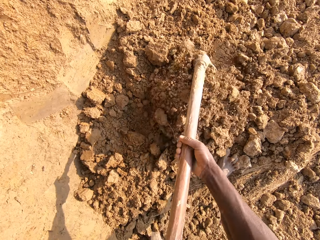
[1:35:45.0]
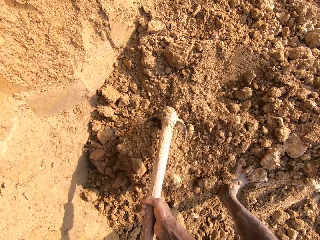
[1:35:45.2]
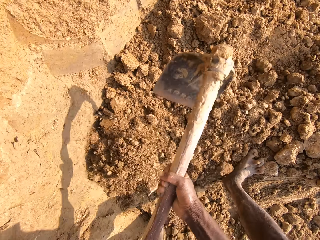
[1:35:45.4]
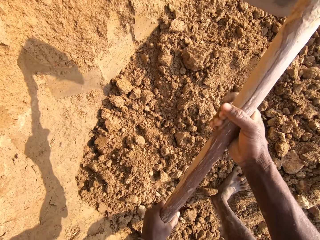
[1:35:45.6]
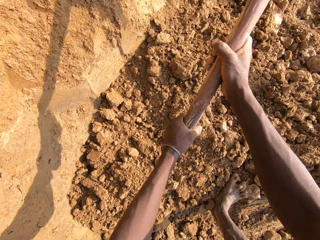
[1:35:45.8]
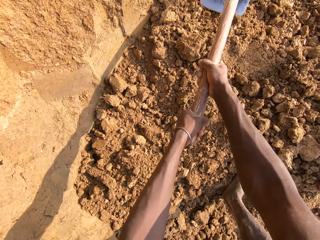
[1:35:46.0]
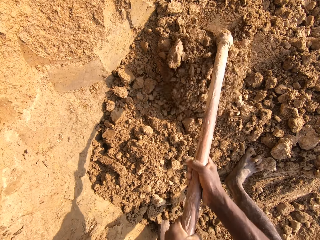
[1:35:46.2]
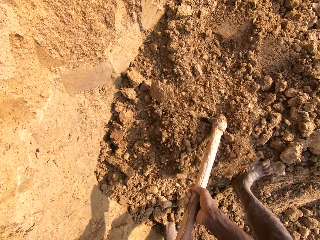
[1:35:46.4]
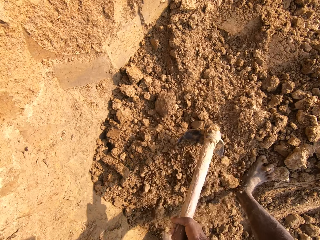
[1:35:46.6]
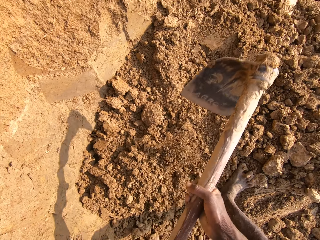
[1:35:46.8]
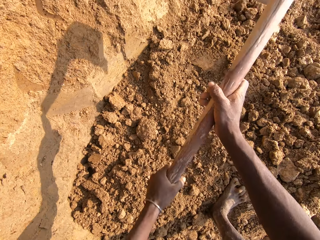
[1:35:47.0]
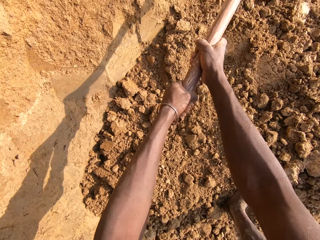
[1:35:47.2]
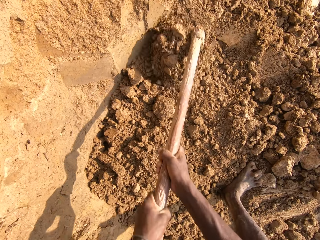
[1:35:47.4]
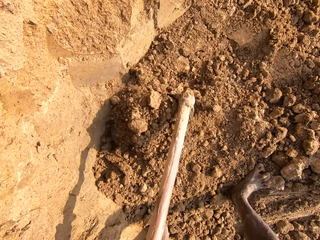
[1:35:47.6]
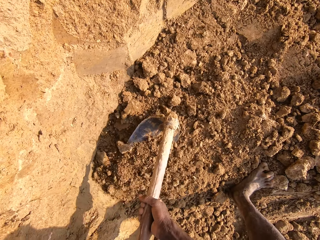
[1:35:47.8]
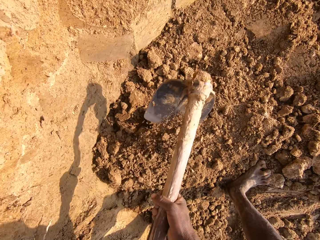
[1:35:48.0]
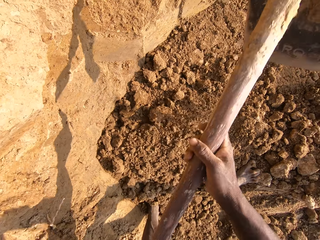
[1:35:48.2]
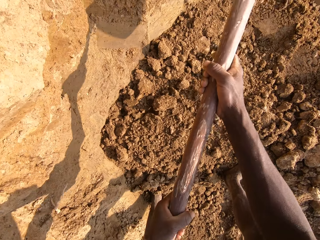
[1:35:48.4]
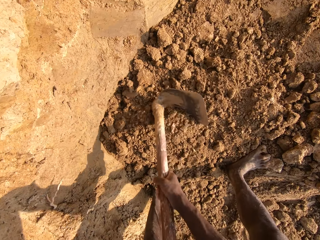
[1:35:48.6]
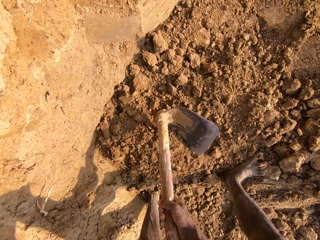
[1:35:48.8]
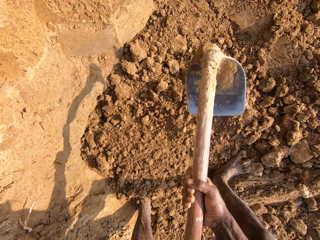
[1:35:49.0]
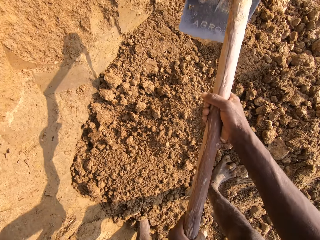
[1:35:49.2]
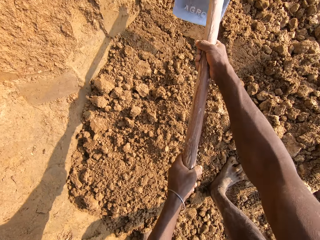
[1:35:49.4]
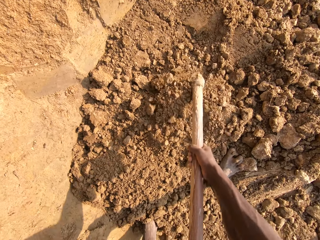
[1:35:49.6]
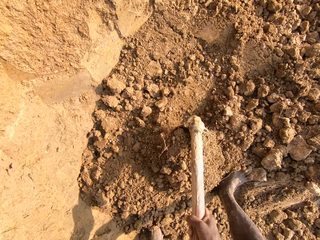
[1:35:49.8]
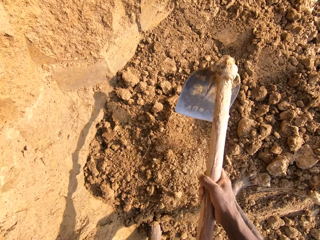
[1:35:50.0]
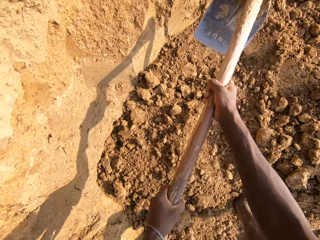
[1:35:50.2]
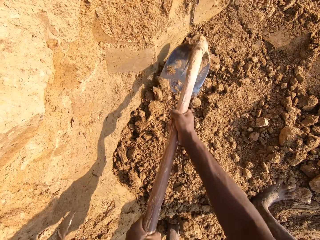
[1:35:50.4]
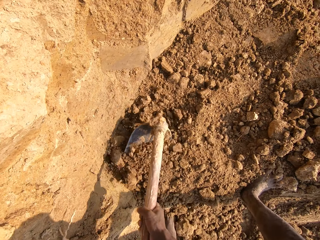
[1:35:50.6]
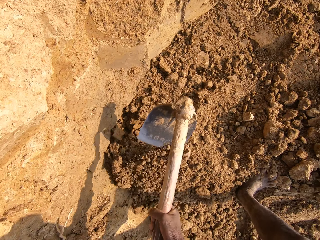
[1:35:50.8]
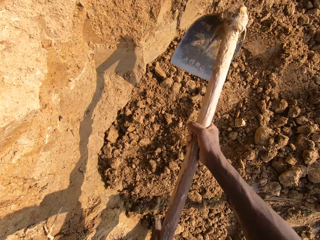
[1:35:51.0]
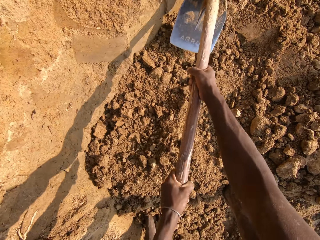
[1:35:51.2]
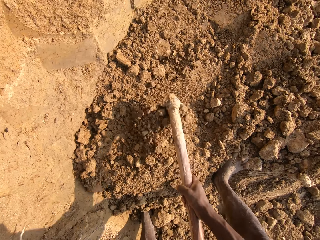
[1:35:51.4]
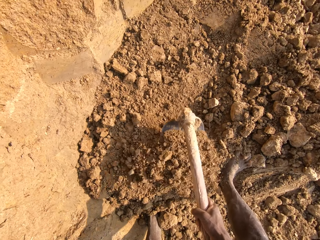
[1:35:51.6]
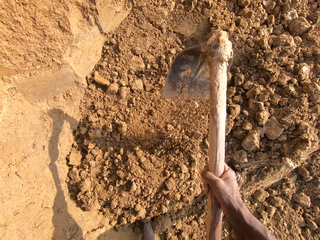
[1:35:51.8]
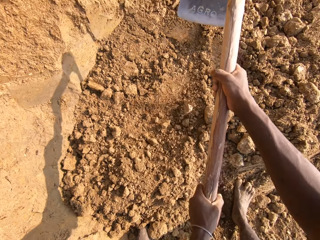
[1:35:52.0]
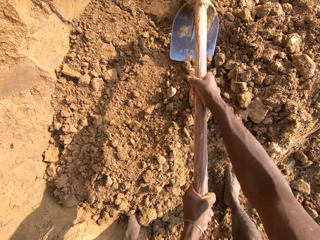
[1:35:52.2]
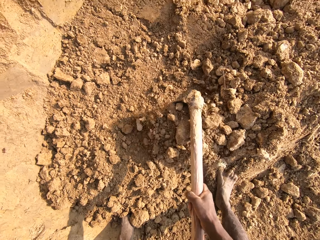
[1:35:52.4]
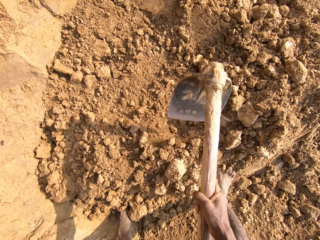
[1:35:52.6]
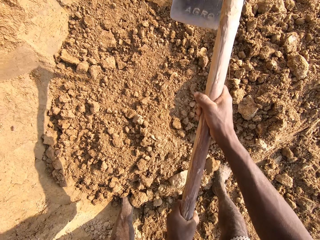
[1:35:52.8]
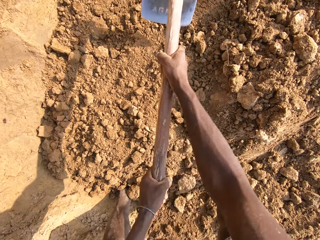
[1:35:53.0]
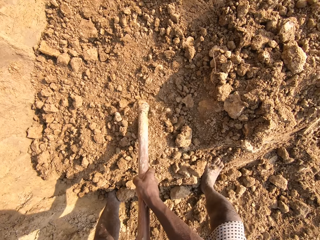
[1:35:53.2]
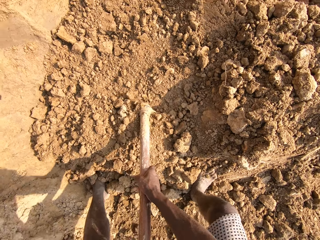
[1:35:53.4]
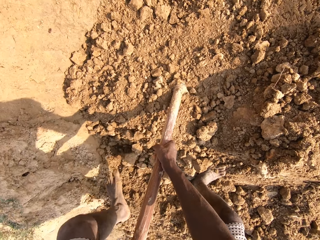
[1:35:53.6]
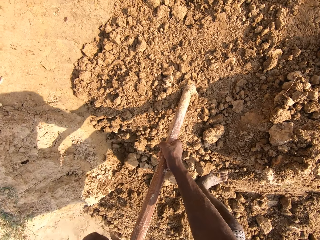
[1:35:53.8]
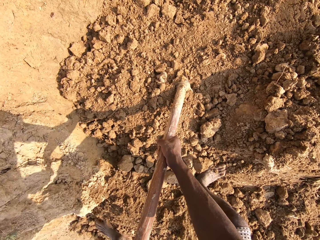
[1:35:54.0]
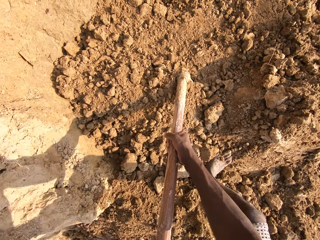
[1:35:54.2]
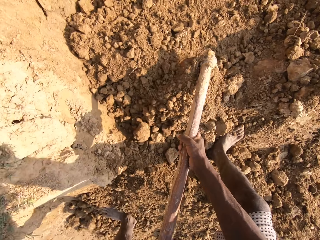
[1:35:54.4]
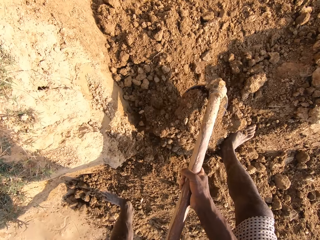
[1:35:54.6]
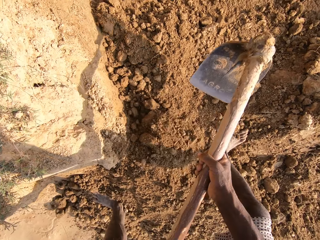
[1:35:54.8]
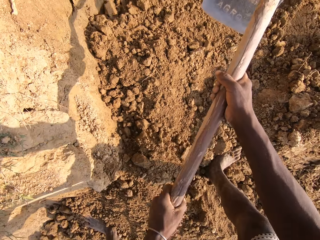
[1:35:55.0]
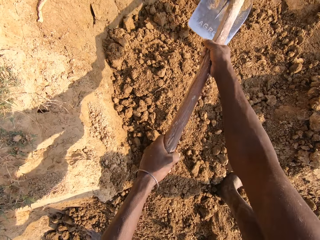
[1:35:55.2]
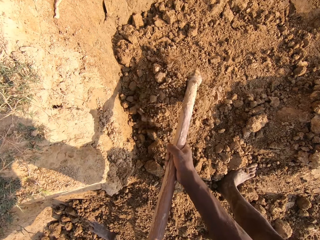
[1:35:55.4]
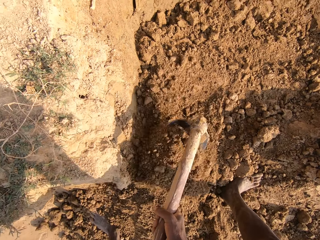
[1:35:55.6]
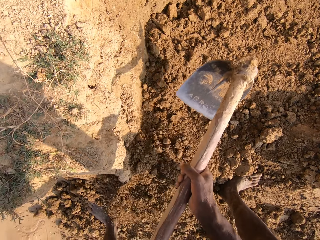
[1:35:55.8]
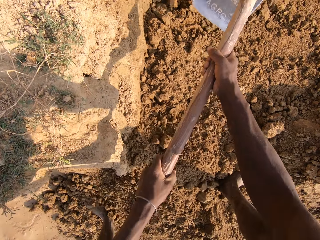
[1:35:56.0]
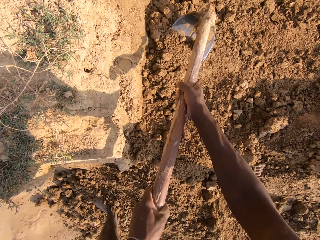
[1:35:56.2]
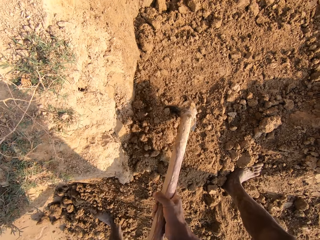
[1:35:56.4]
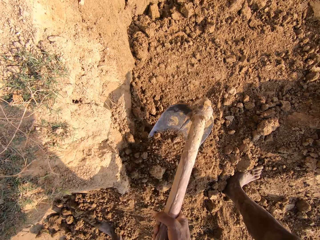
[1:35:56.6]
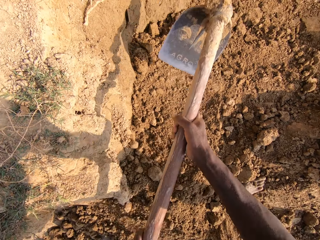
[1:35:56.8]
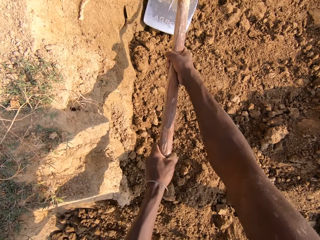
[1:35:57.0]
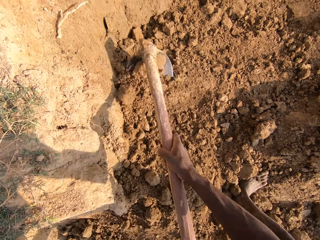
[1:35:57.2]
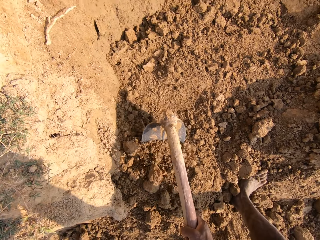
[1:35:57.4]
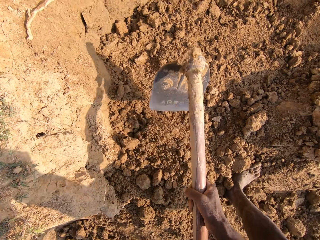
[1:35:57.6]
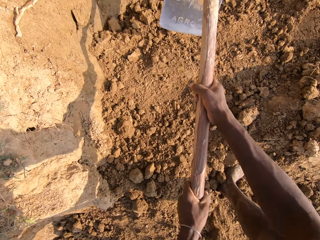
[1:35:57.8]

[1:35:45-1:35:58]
The camera wearer moves dirt. They dig sand with a hoe. They hit dirt. They spread dirt with the hoe. They move back. They move dirt with the hoe.

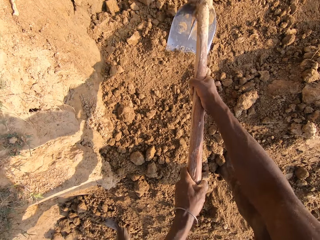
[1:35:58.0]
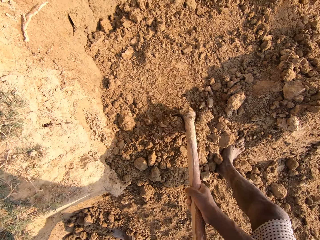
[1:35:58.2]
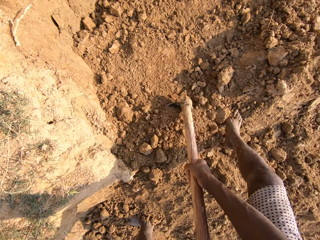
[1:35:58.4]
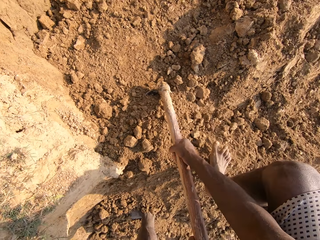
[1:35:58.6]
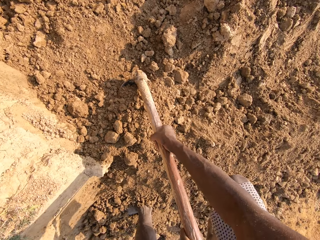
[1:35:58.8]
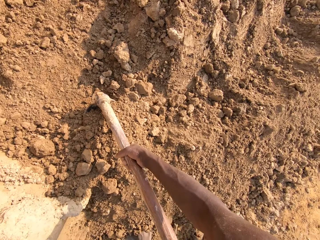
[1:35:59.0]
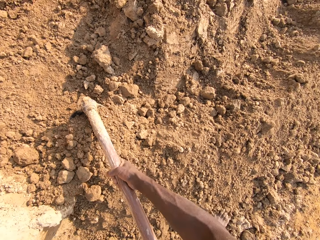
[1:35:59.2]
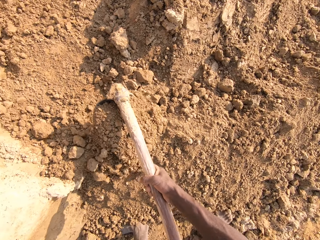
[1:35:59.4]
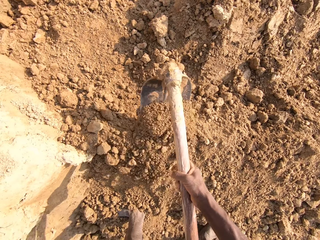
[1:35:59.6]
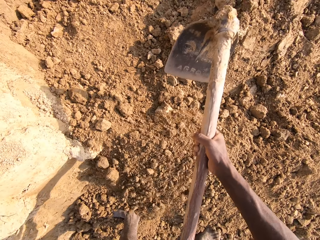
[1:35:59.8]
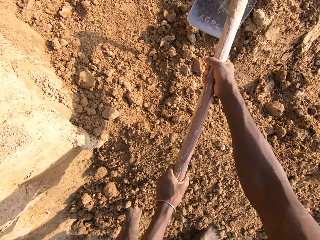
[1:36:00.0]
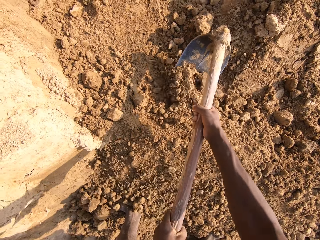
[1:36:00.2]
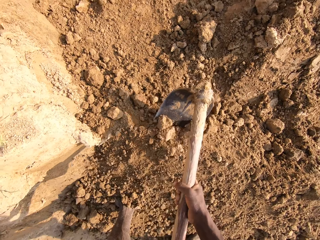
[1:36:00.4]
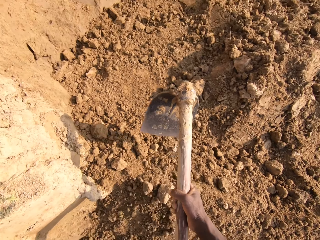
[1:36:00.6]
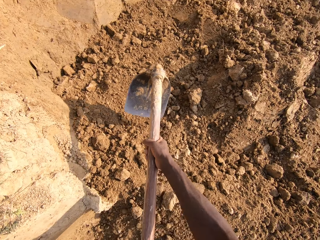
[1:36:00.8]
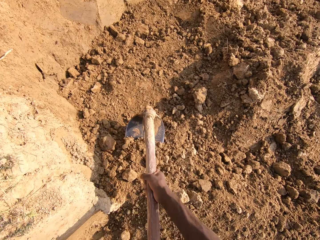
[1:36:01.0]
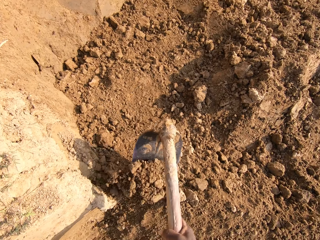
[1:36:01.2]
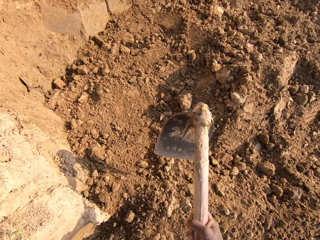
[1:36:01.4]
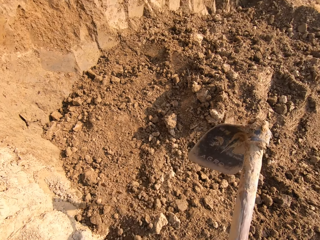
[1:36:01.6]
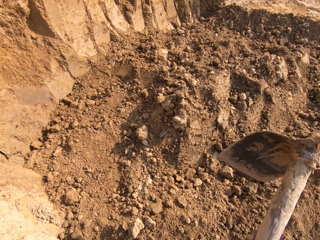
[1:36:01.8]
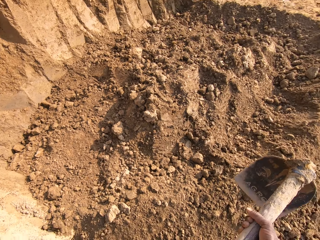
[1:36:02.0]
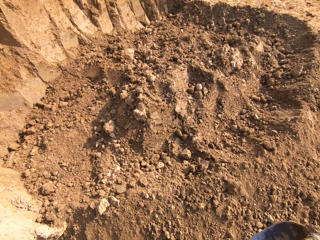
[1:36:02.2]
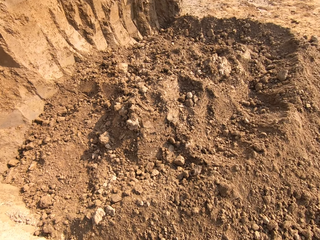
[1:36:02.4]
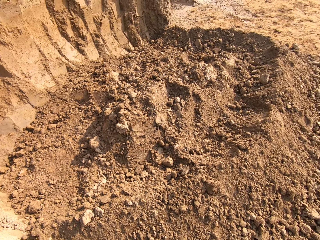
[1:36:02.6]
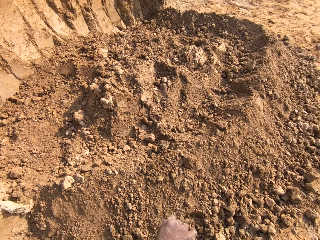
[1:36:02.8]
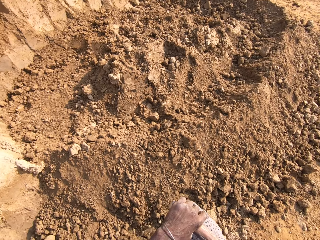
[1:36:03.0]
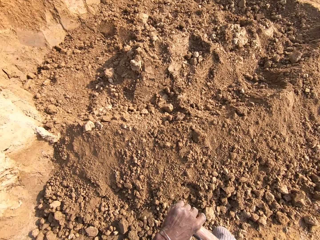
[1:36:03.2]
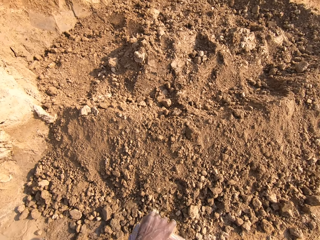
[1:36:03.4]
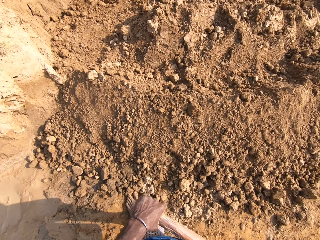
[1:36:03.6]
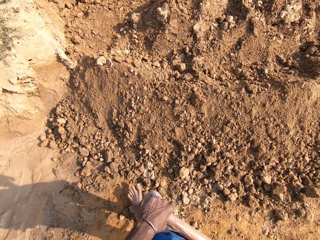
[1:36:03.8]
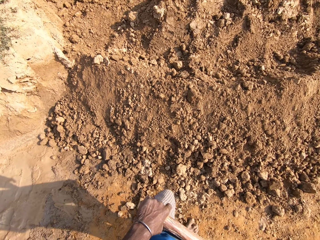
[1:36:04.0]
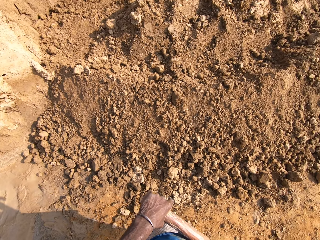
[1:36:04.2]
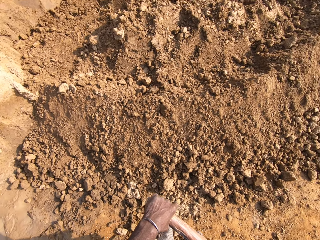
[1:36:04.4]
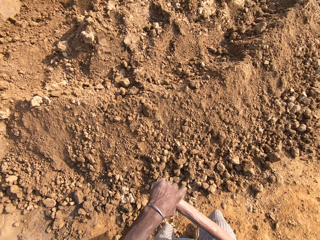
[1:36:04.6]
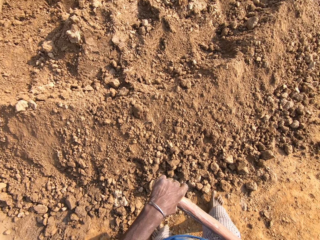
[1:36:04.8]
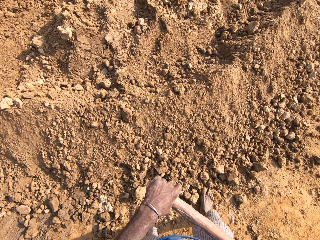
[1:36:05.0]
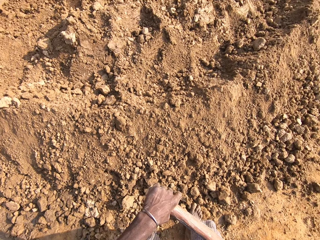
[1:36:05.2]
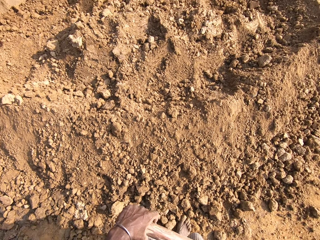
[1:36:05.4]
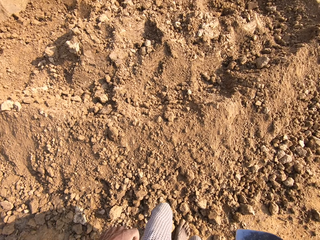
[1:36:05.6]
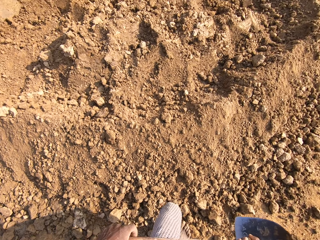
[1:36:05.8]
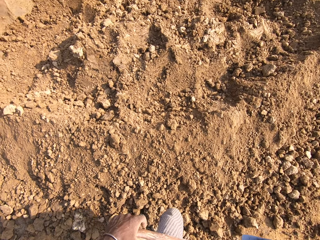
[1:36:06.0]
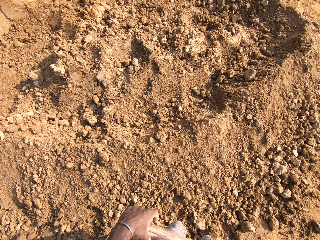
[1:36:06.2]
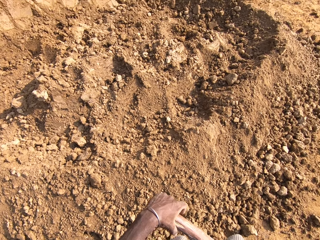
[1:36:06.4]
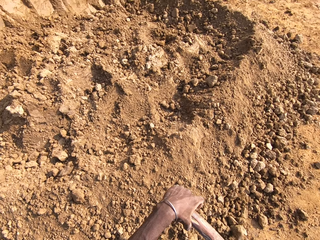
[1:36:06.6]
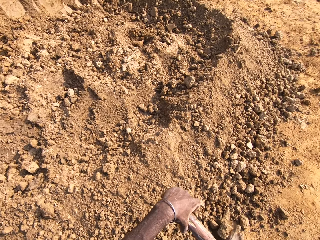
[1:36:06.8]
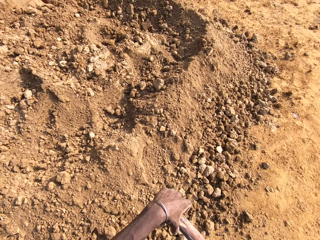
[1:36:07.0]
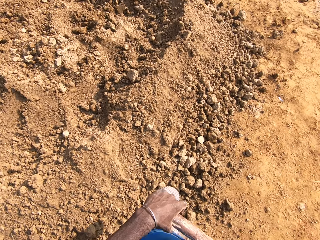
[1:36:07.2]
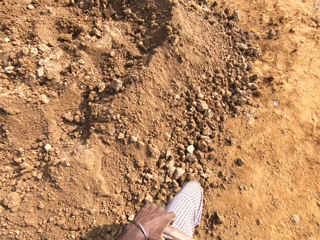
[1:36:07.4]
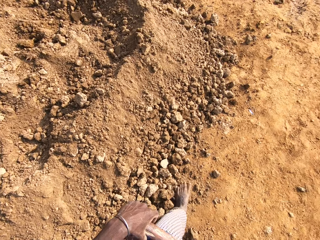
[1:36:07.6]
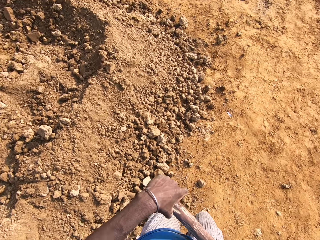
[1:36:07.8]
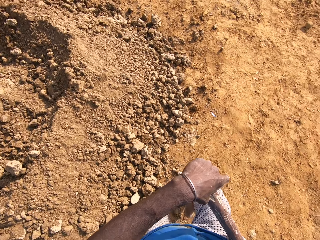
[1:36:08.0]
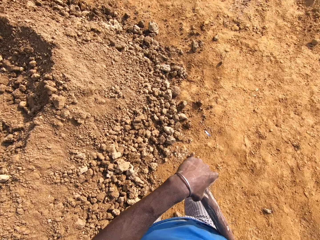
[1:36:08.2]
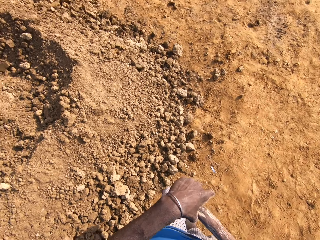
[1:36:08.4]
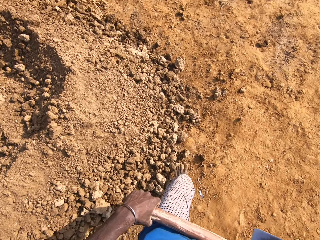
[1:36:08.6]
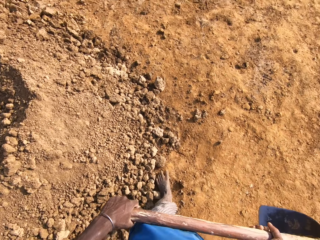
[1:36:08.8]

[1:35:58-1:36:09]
The camera wearer moves the right leg. They move dirt with a hoe. They lift the hoe. They walk around.
